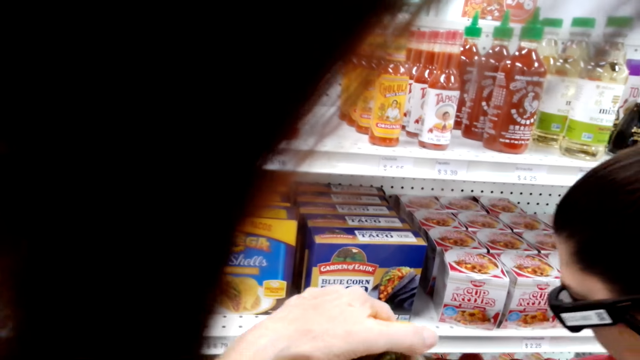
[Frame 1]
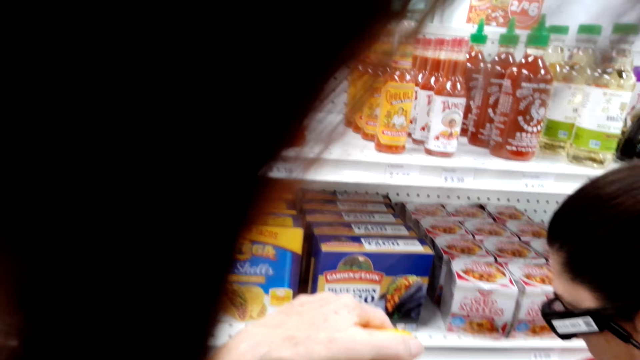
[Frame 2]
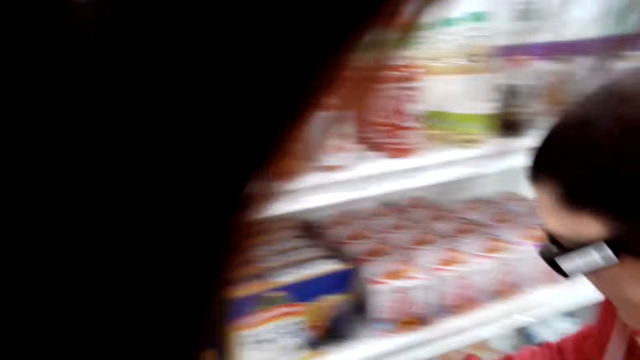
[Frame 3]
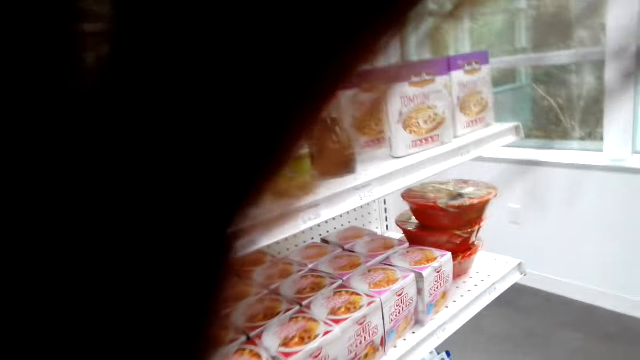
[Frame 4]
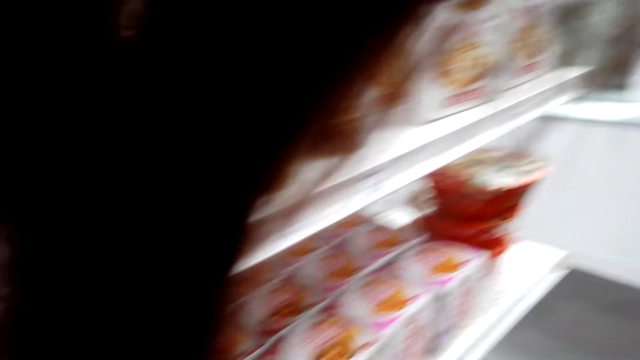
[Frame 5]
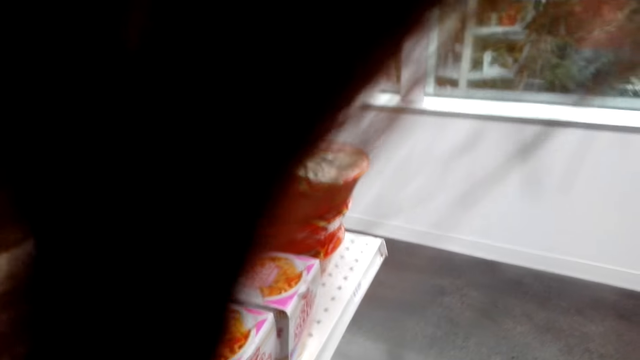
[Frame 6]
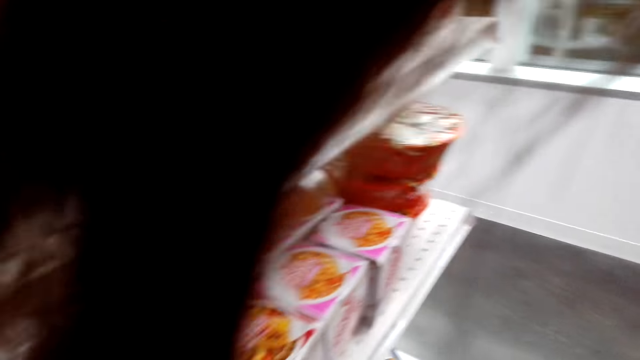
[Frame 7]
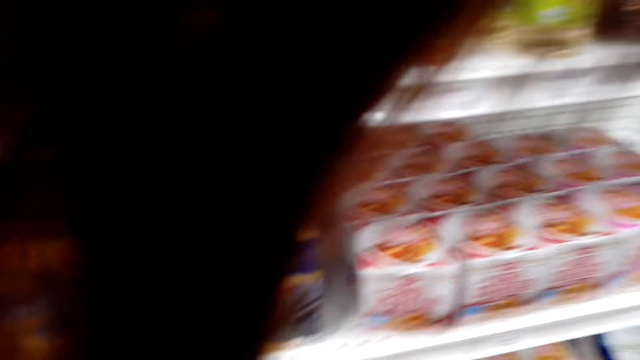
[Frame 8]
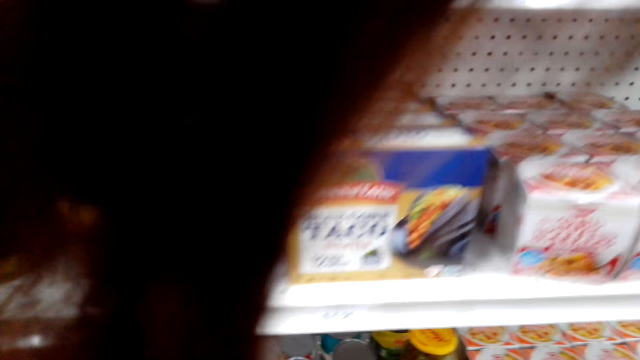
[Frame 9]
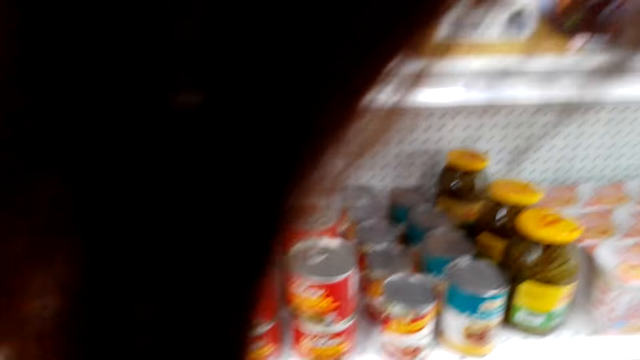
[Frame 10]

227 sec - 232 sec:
A woman places something on the shelf.

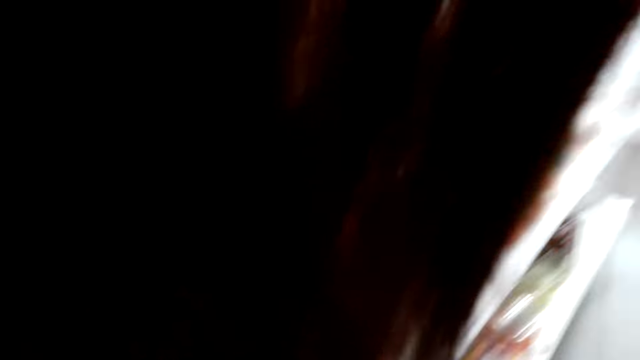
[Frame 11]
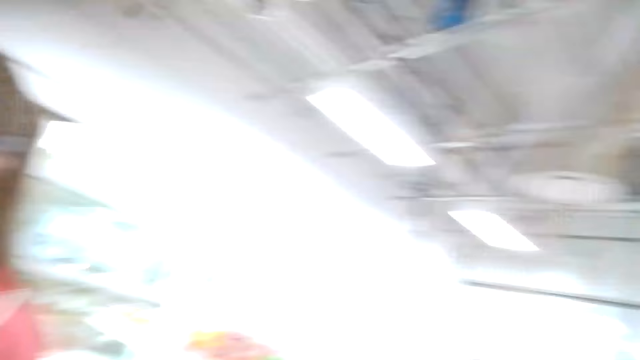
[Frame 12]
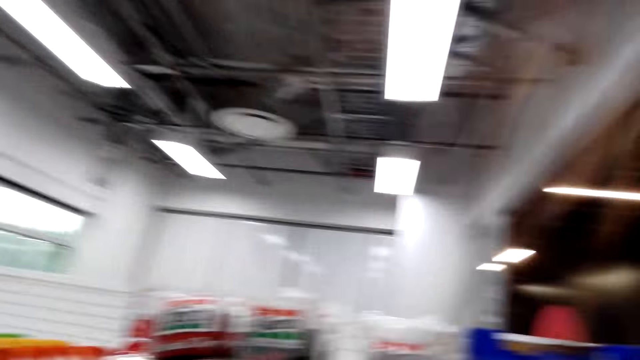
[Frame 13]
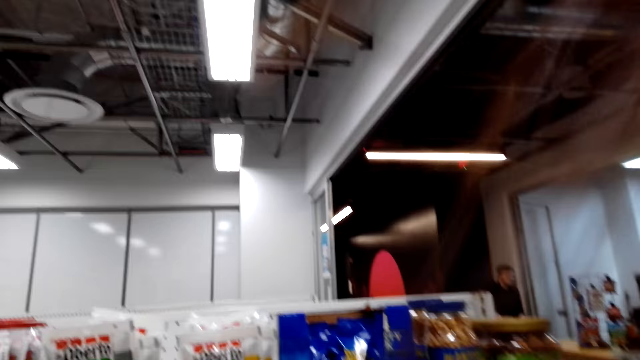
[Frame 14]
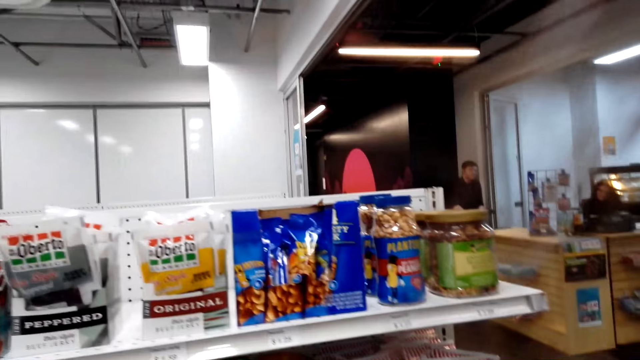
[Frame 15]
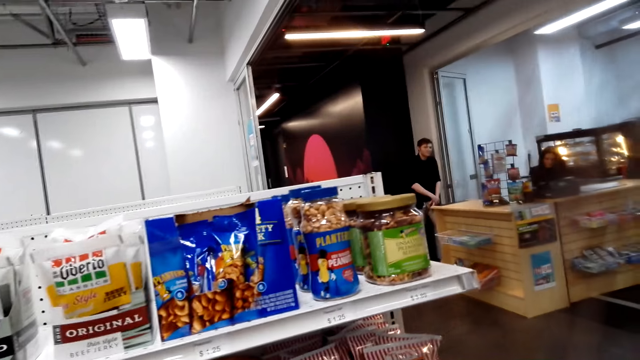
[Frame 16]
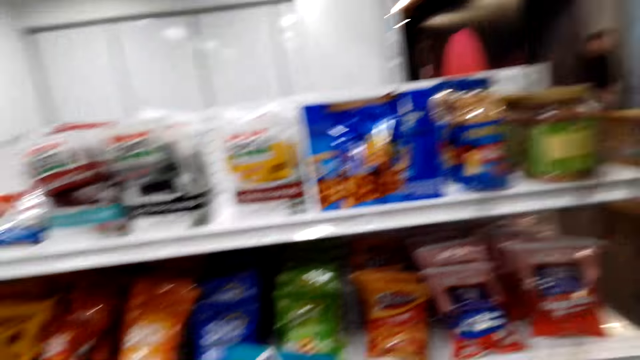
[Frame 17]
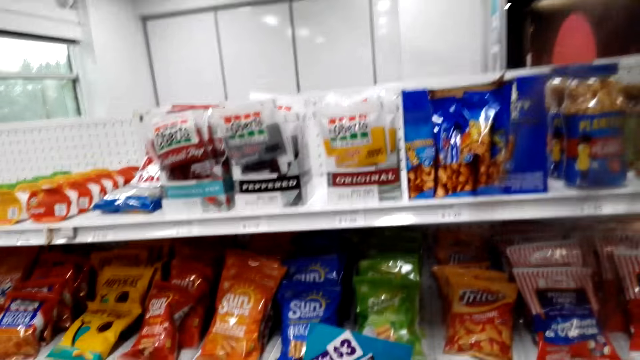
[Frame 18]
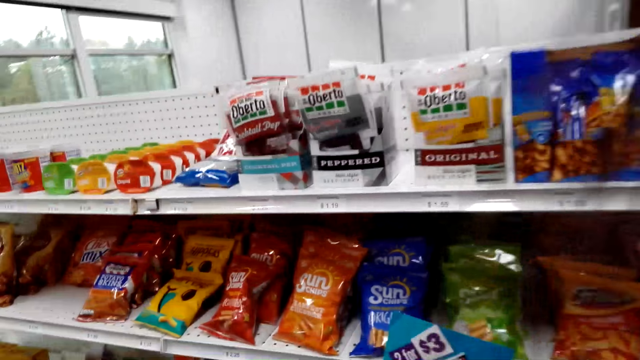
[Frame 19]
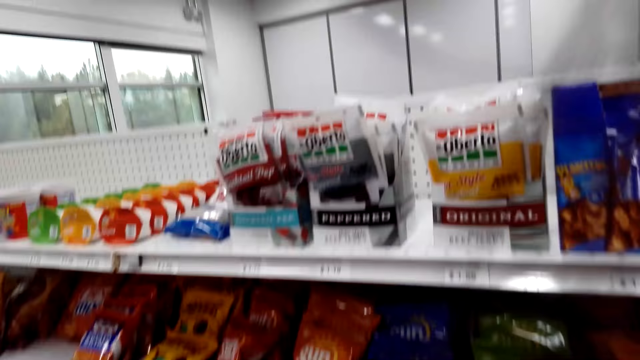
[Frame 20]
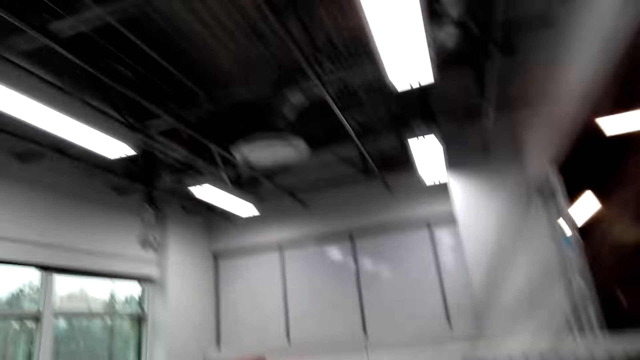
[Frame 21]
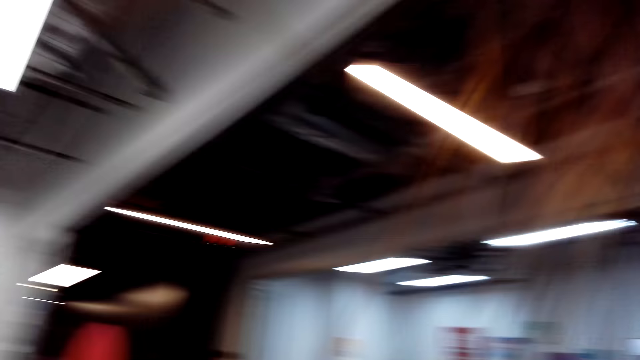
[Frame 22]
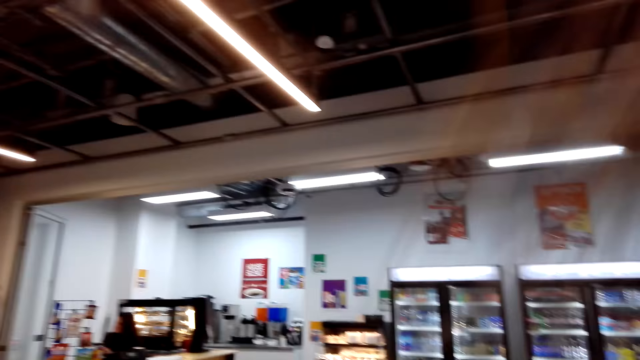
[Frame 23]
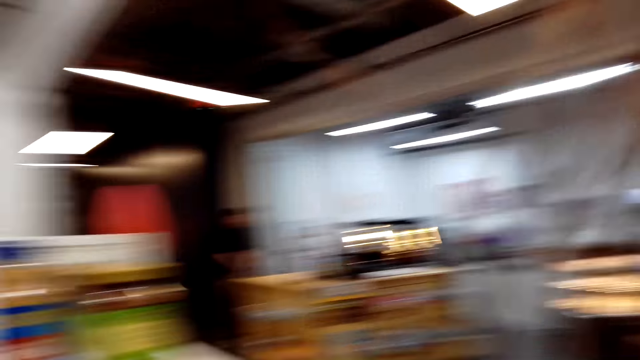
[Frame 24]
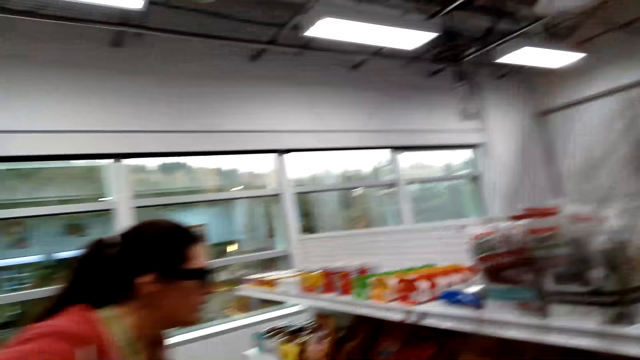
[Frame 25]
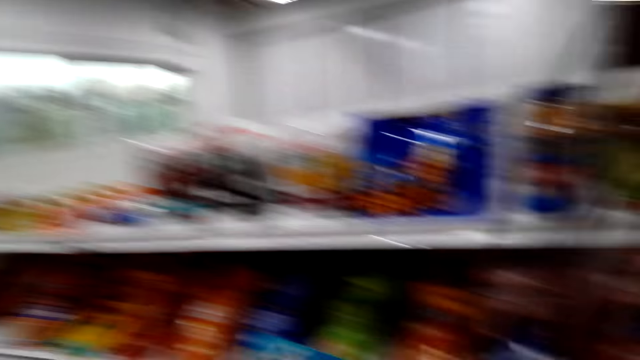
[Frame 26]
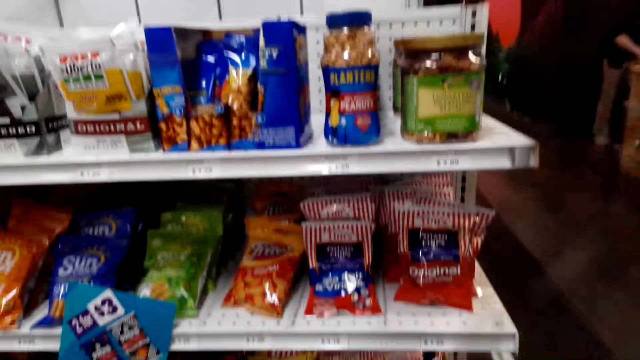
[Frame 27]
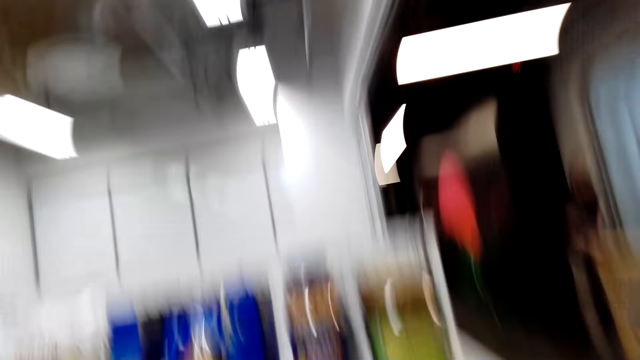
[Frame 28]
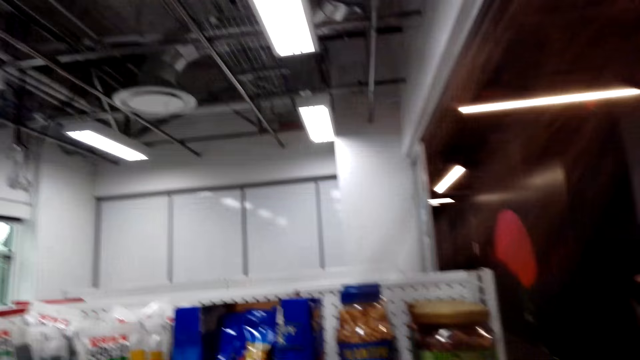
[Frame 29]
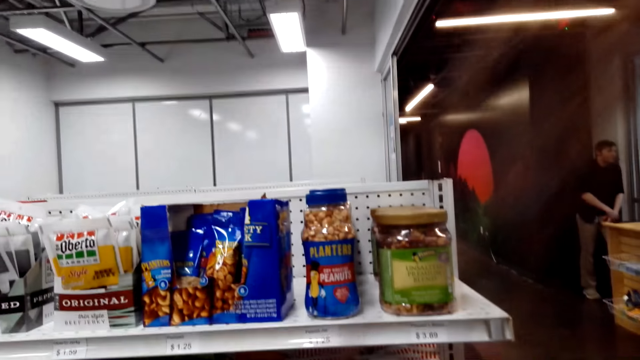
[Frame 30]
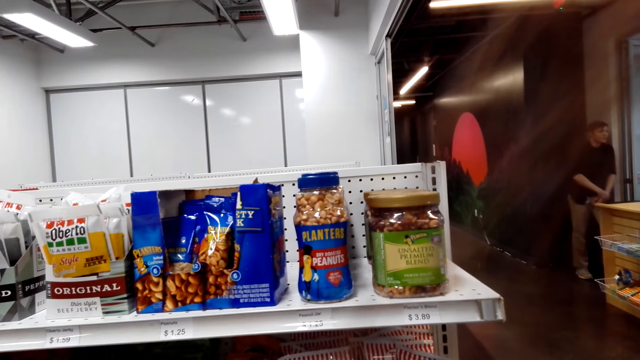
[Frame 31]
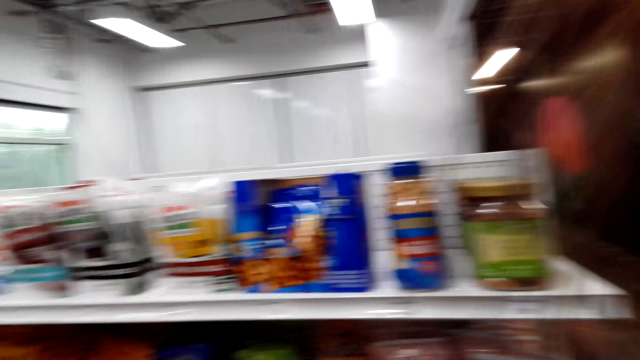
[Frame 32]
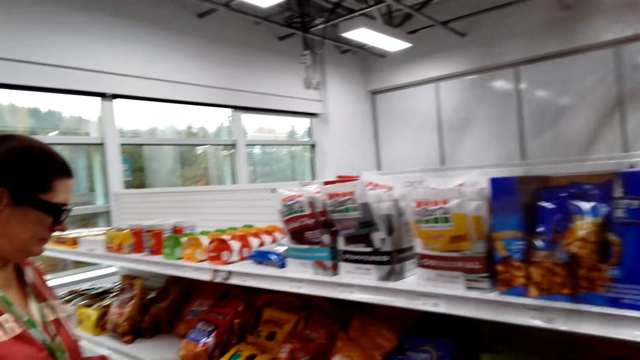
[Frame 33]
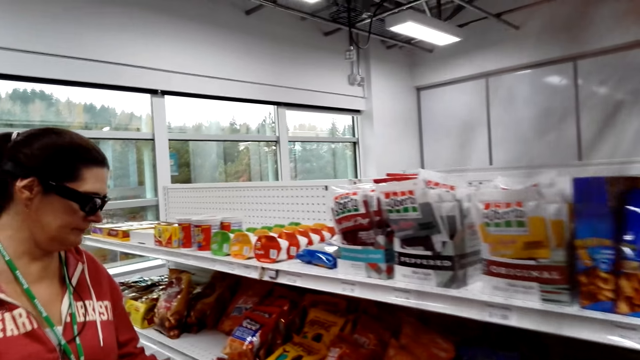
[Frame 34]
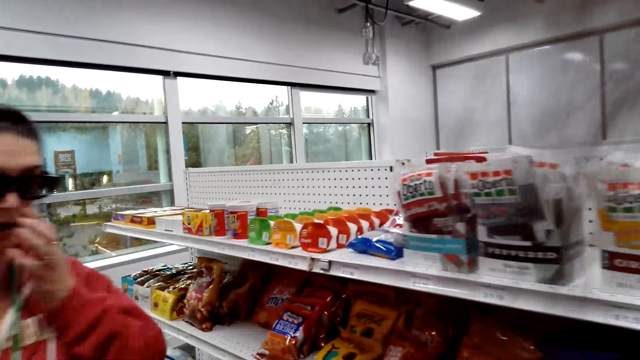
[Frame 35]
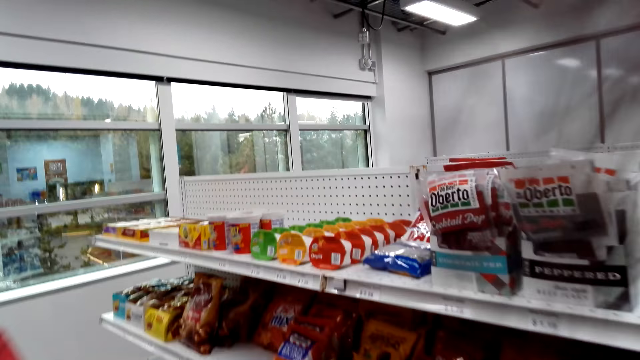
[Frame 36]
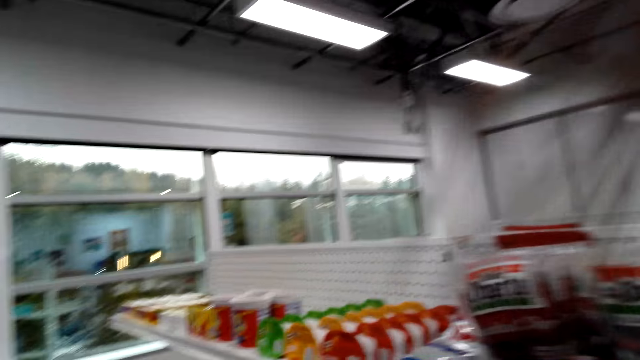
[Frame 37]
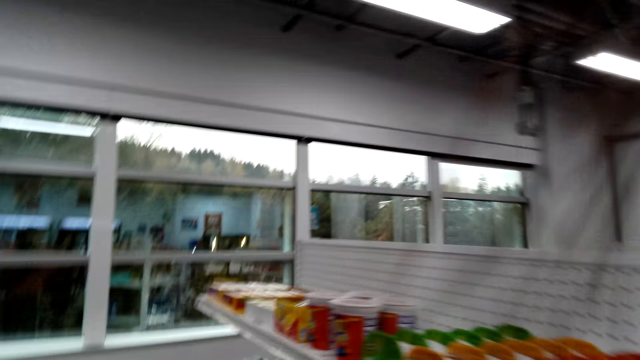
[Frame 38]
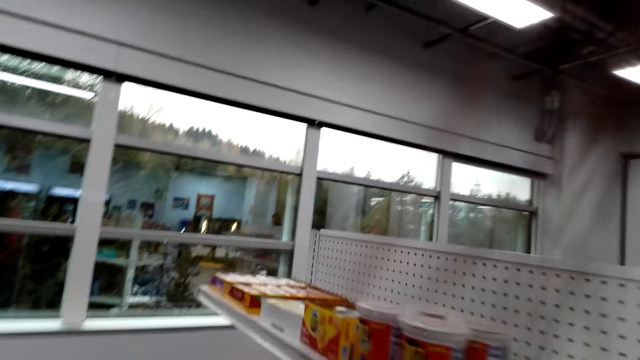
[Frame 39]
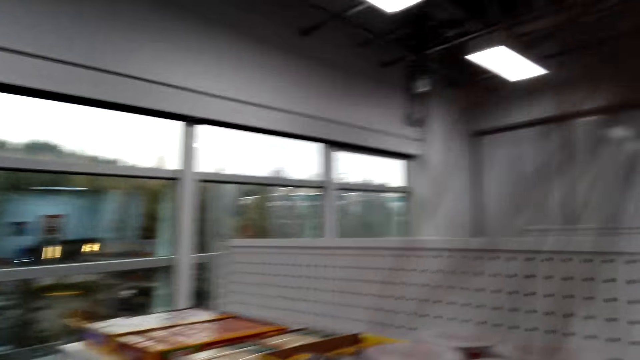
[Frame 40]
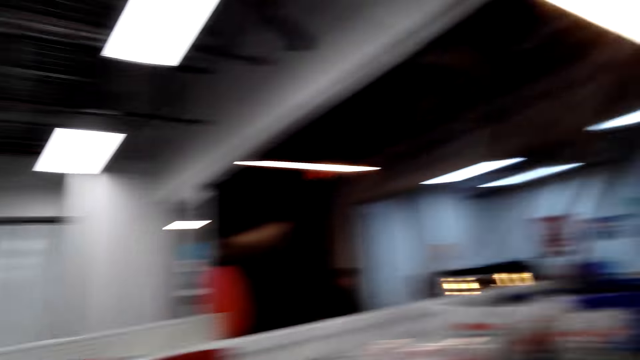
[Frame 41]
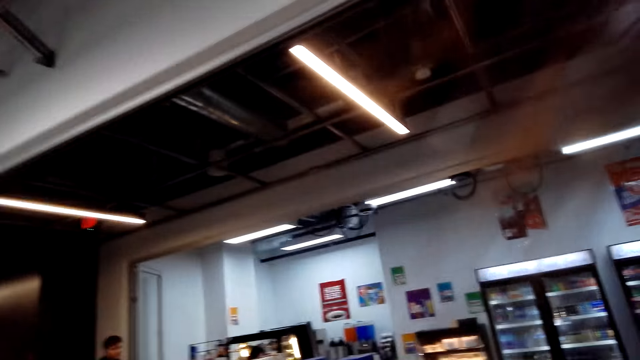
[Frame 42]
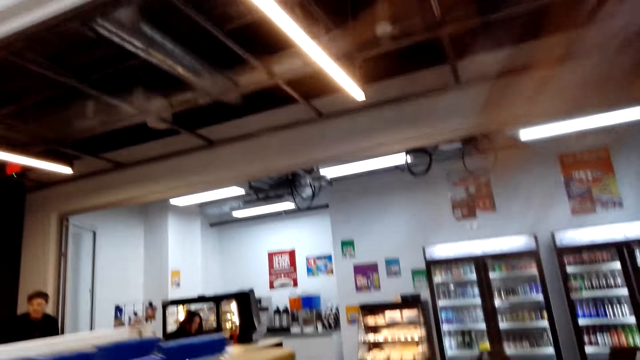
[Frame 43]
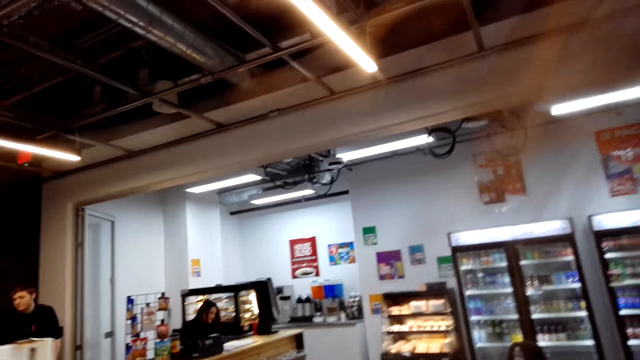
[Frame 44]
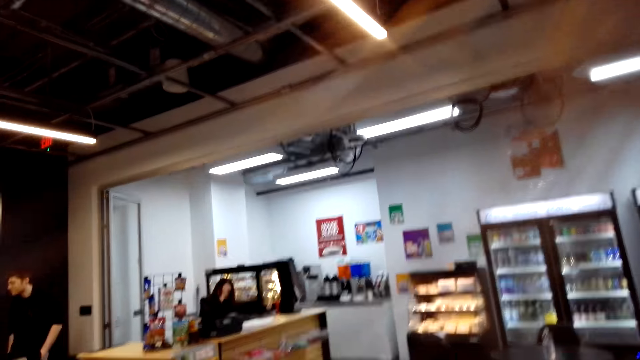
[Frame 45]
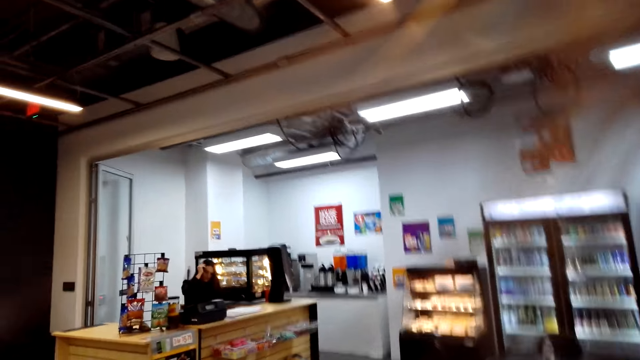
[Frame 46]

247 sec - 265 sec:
The camera wearer inspects the rack. They look around. They talk to a woman. They walk towards the window. They turn away from the wall. They walk towards the counter.
